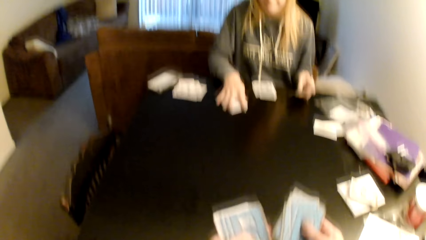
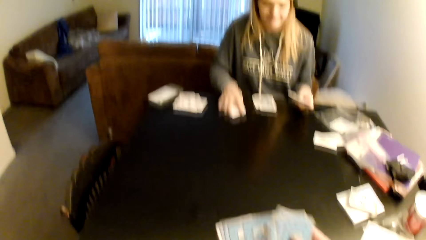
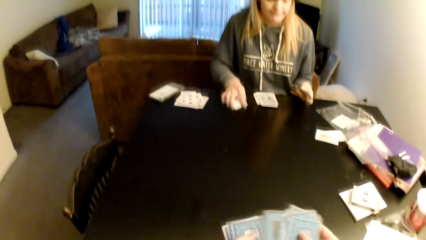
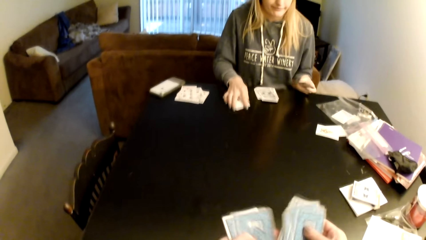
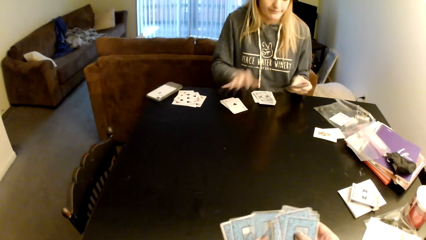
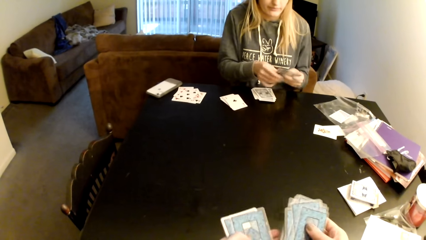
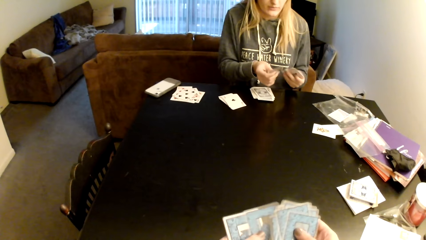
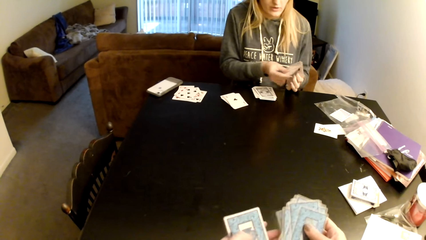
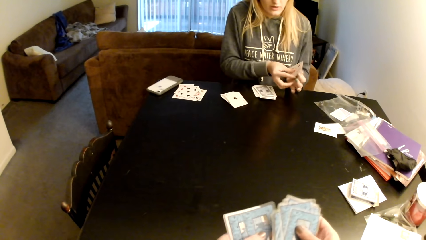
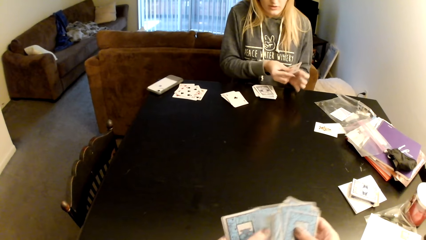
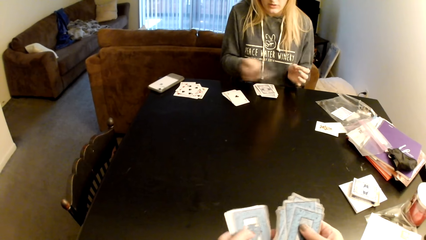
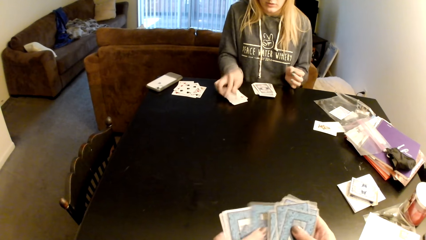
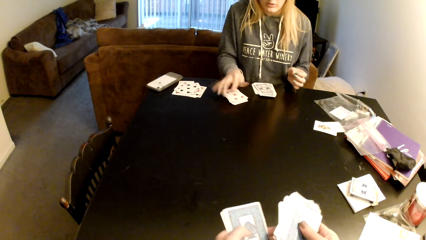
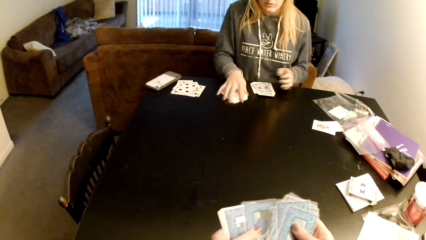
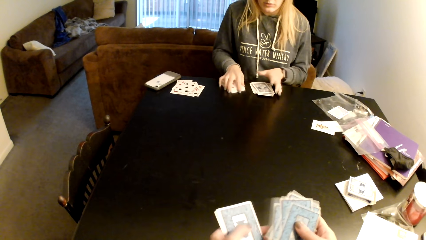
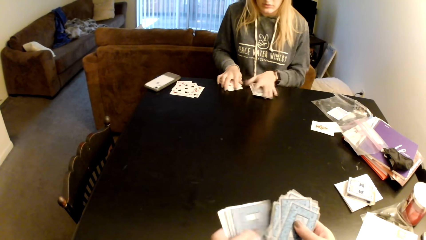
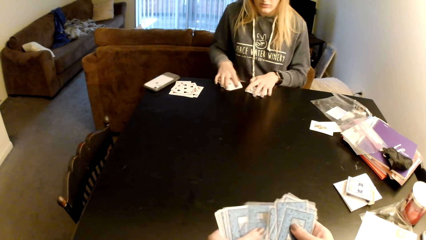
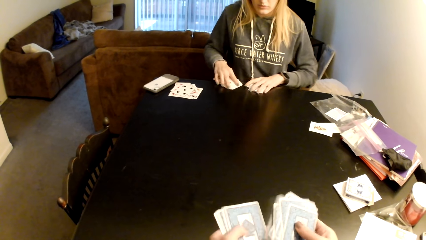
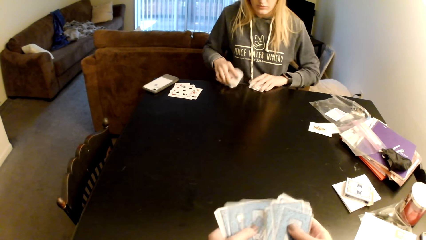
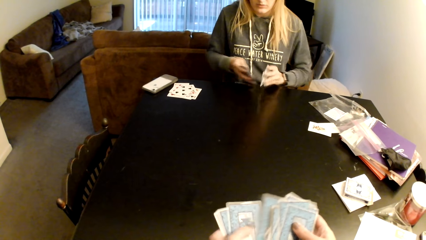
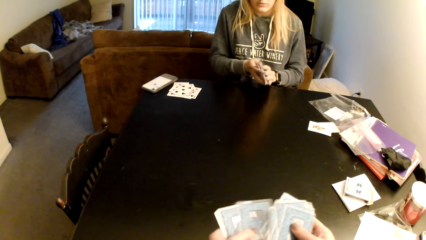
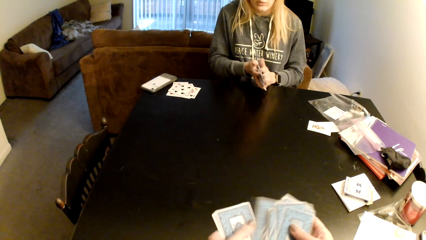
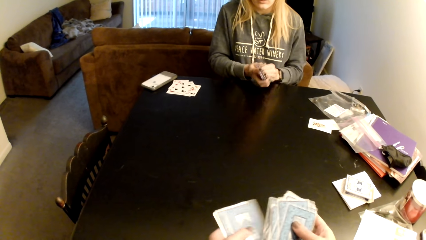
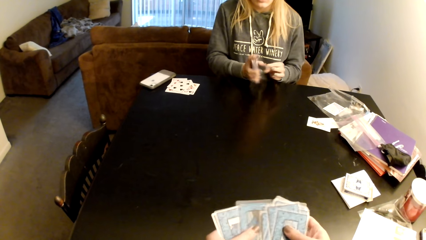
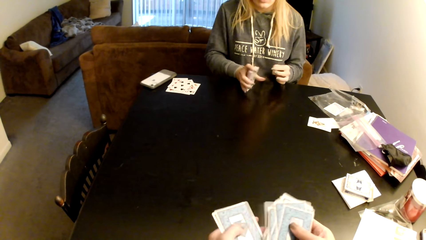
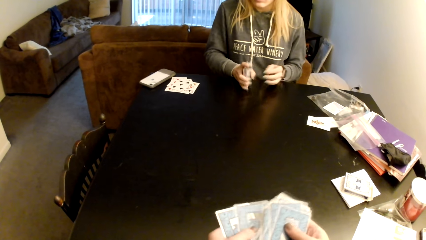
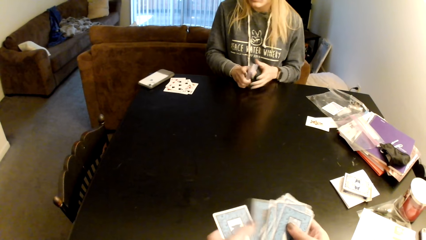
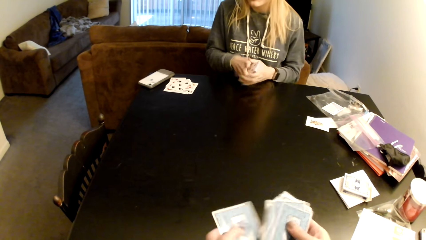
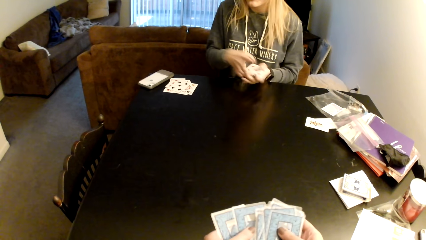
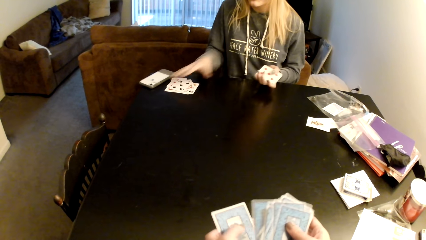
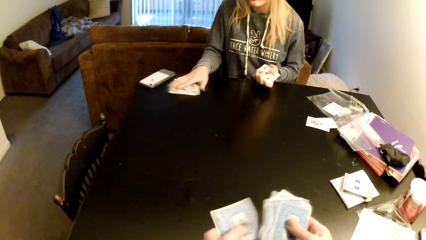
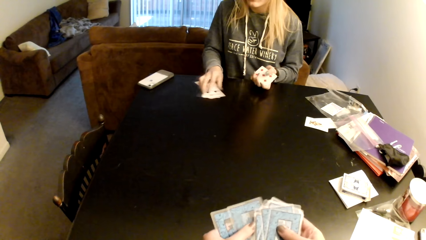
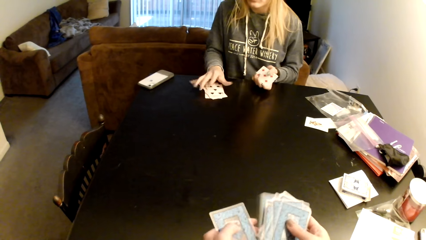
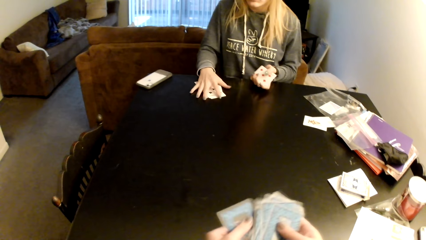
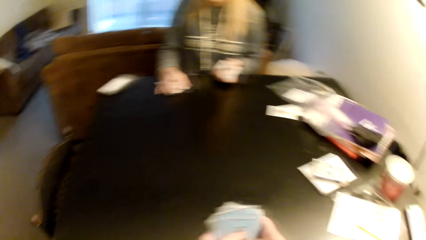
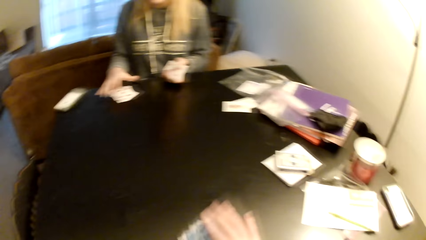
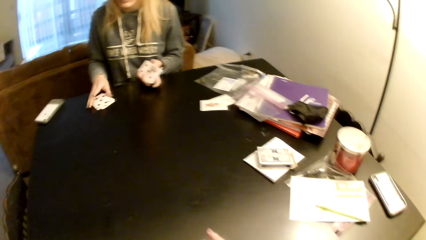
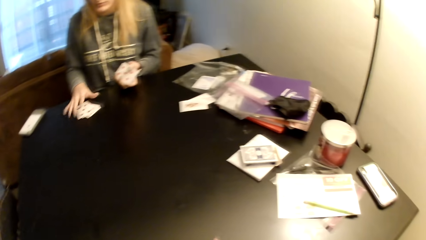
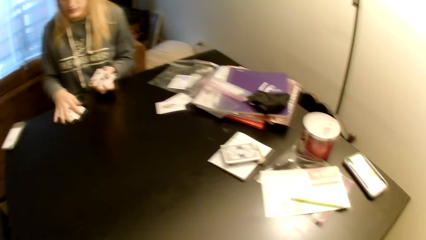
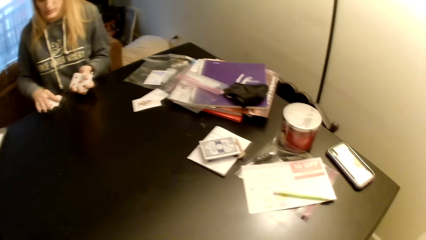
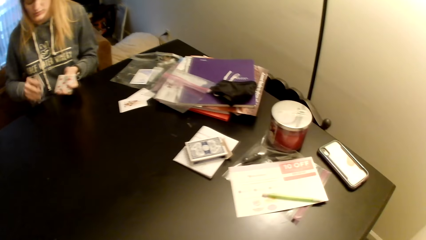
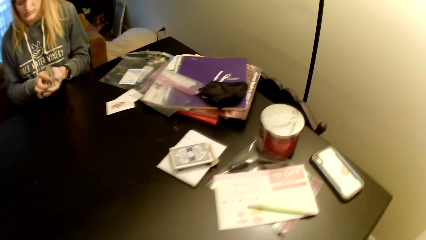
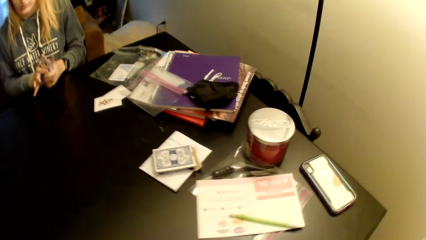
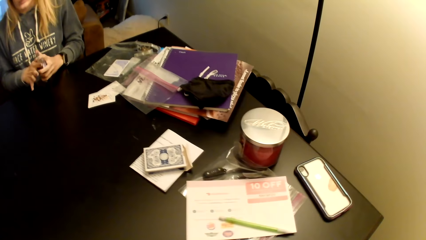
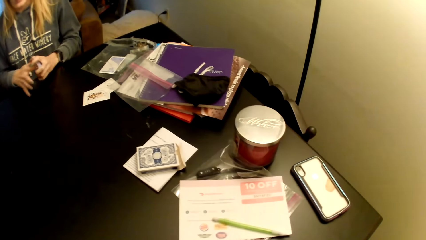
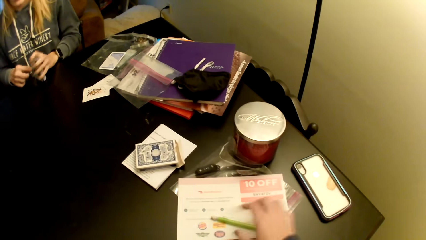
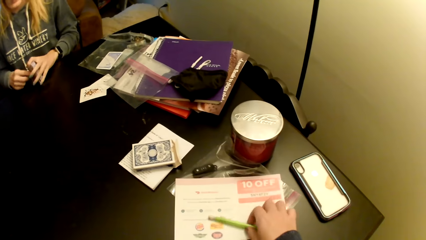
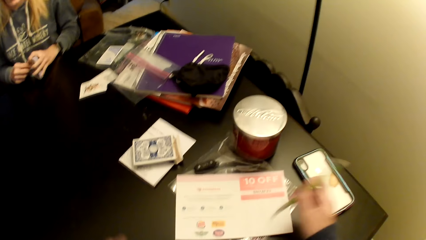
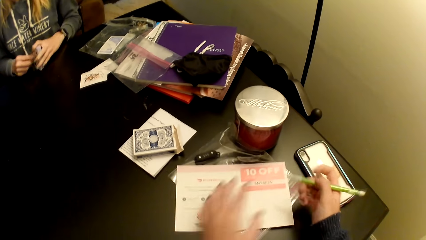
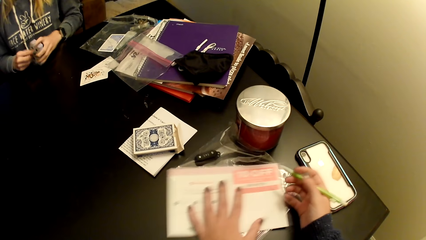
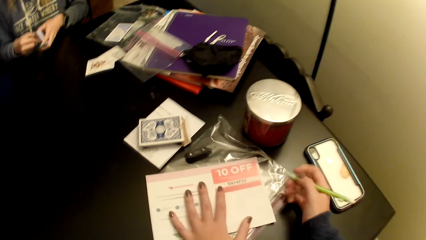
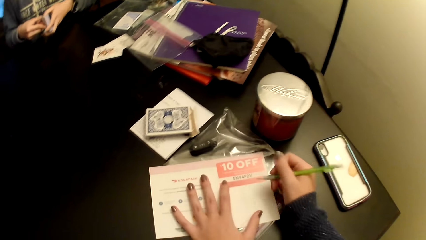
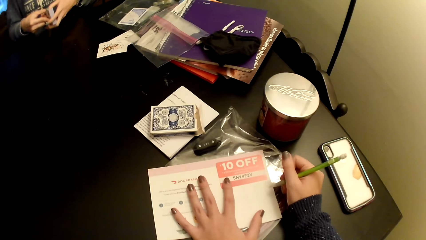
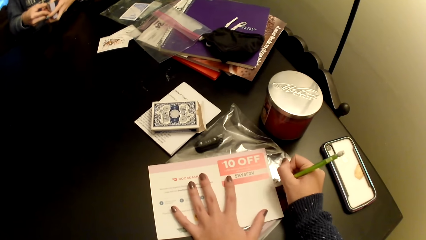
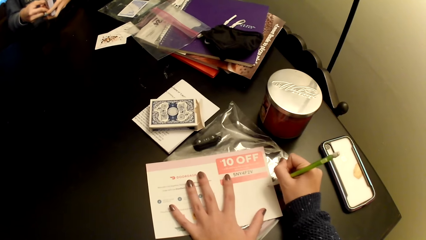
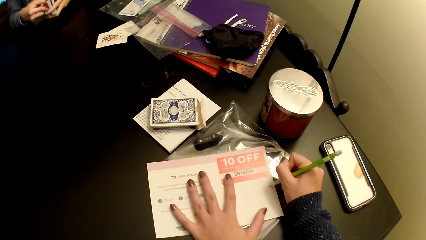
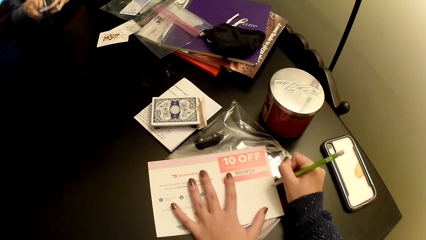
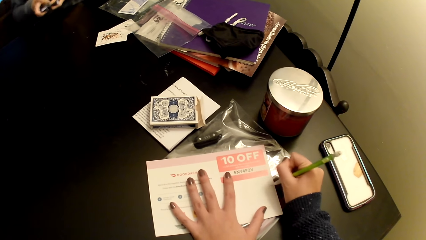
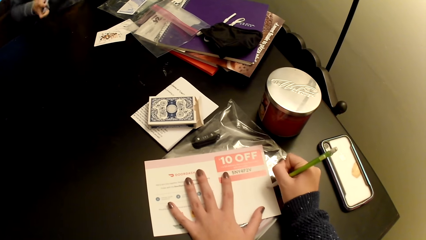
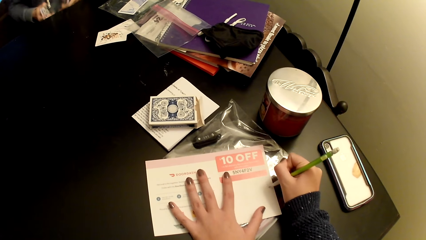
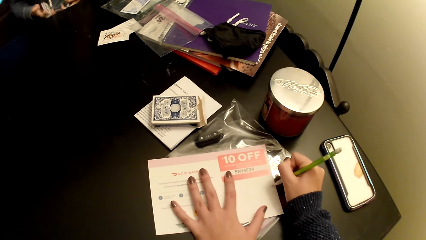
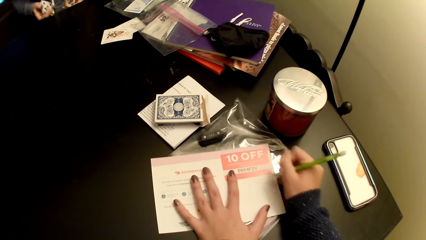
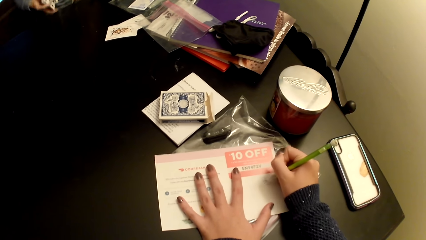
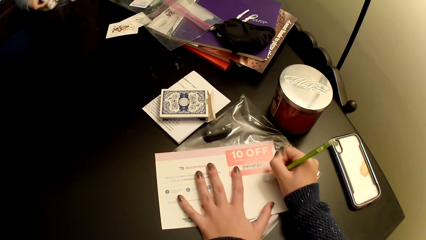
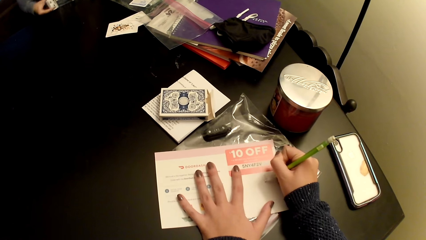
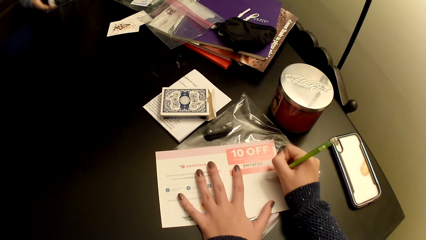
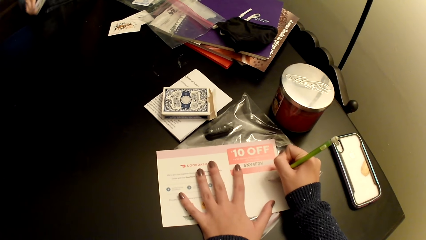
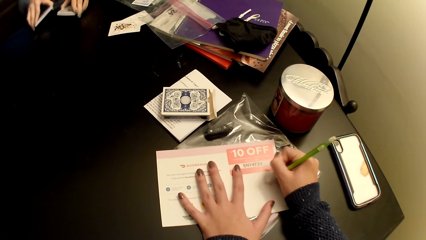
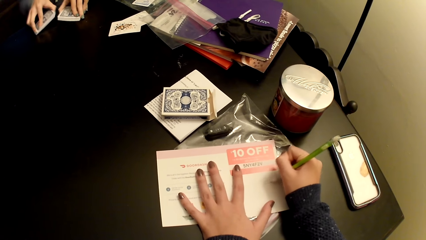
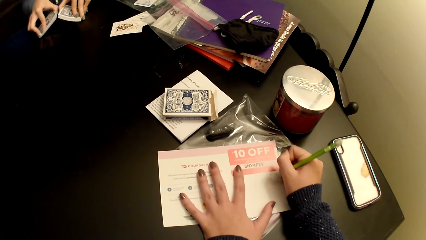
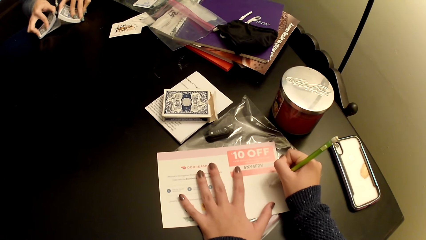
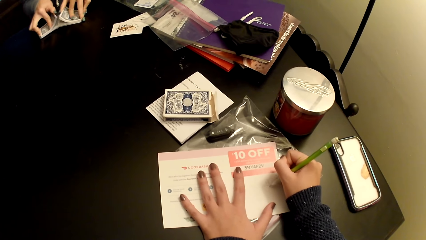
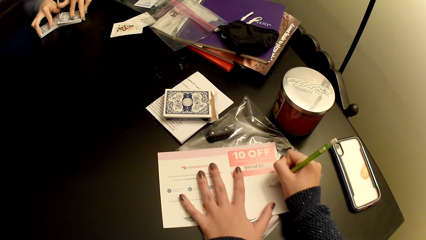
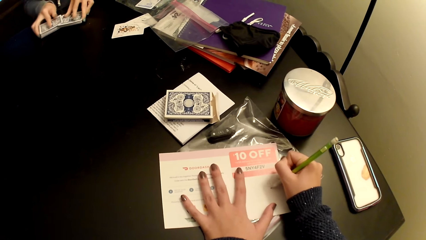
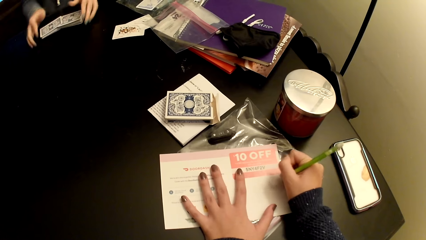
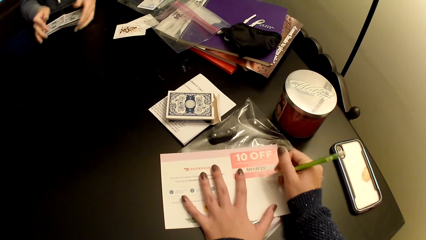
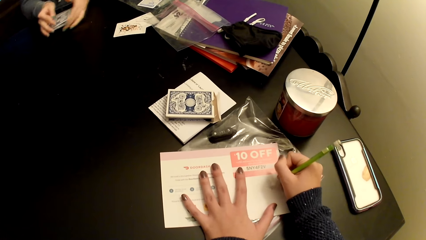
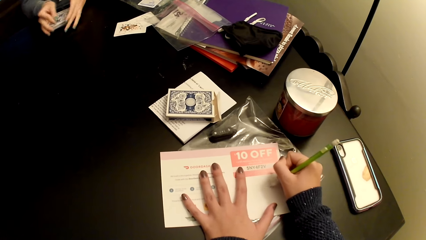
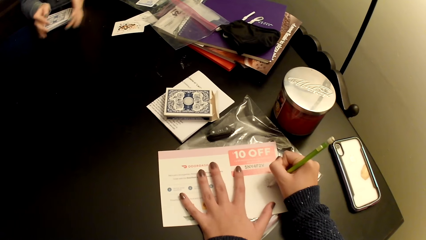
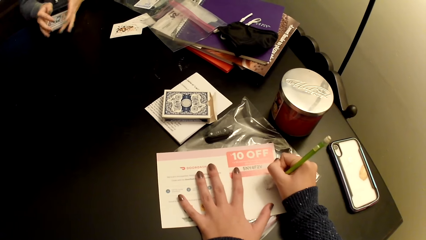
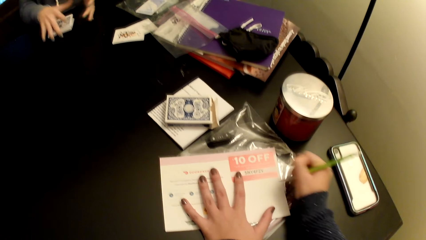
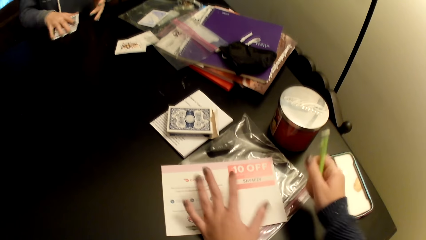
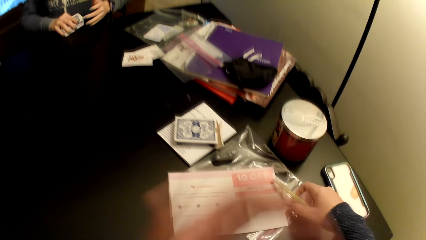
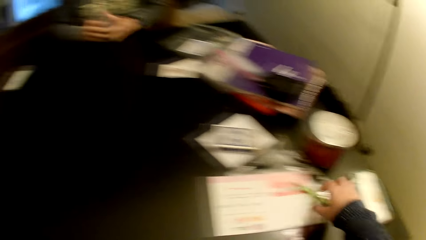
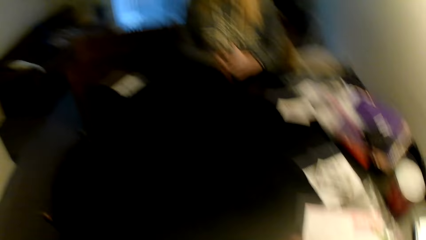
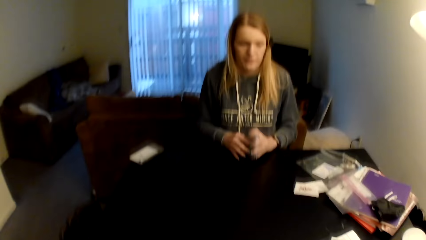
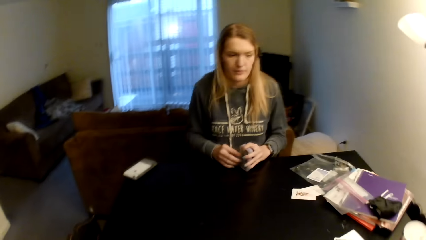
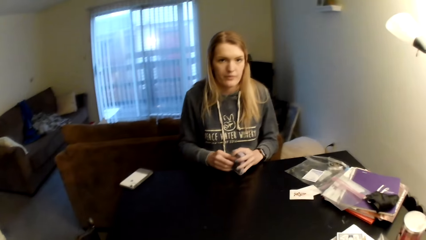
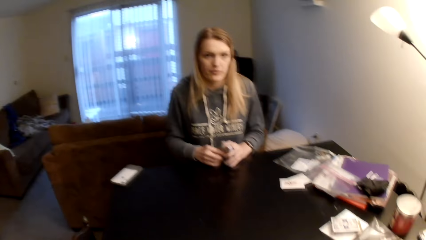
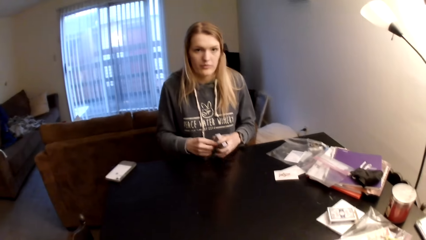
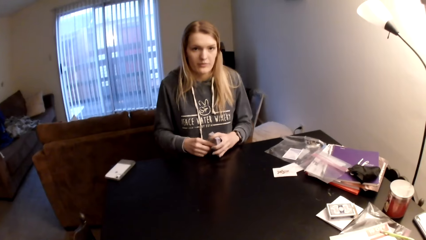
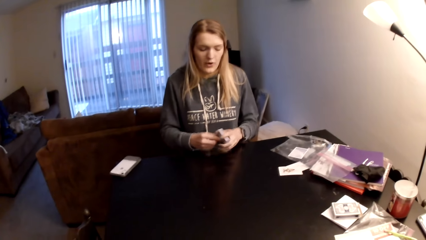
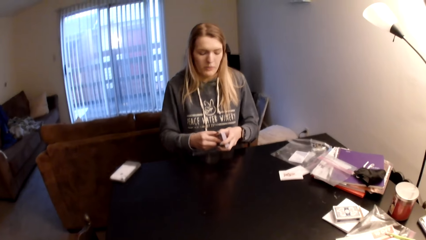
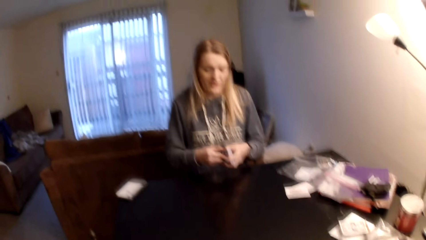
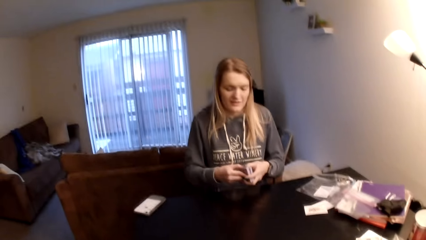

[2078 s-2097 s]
A woman holds cards, pulls her hand off the cards, adjusts the cards on the table, switches a card to the other hand and puts the card on a card. The camera wearer examines the cards. The woman picks the cards. She picks the cards again. The camera wearer examines the cards. The woman sorts the cards with her hands, holds the cards with both hands, pulls her hand off the cards, aligns the cards, switches the cards to the other hand, pulls the cards, picks up the cards from the table and puts the cards on a card. The camera wearer looks around a room. The woman aligns the cards. The camera wearer picks a pen, pulls the paper and writes on the piece of paper with the pen with both hands. The woman adjusts the cards on her lap, flips the cards on the table and adjusts the cards on the table. The camera wearer pulls the pen off the paper. The woman picks up the cards from the table and aligns the cards.
